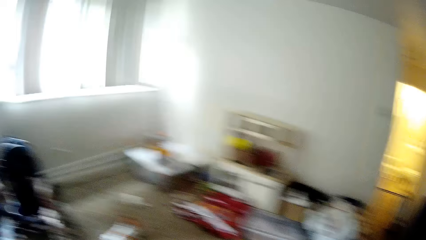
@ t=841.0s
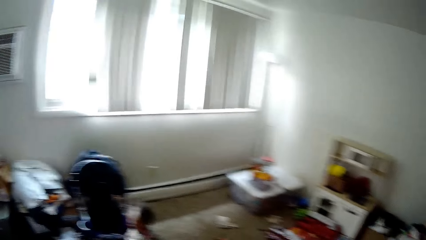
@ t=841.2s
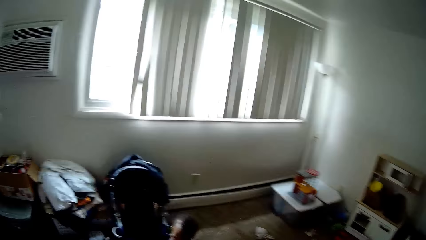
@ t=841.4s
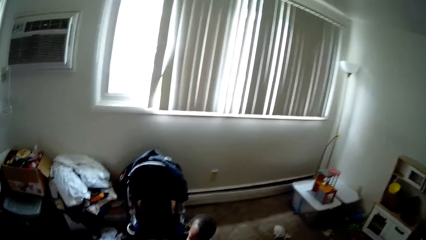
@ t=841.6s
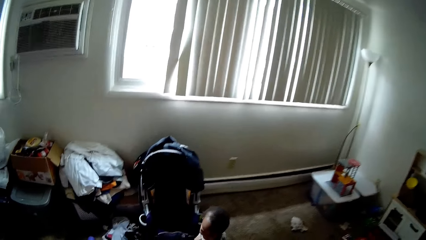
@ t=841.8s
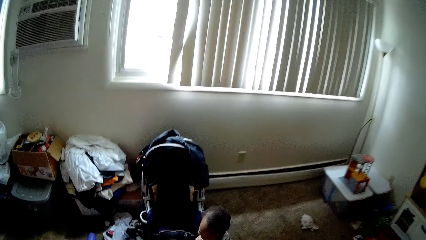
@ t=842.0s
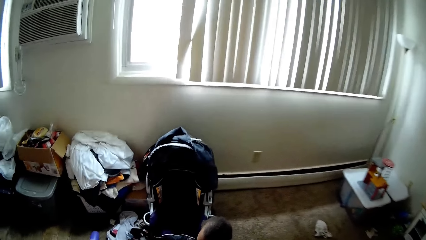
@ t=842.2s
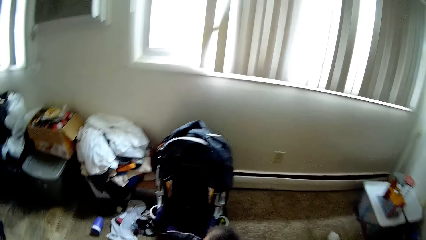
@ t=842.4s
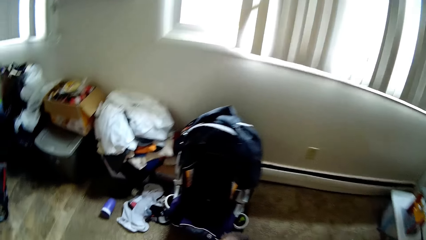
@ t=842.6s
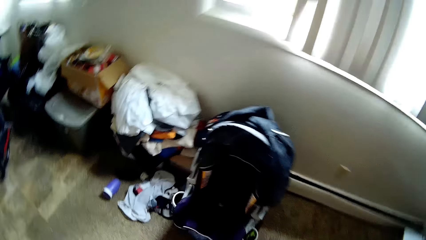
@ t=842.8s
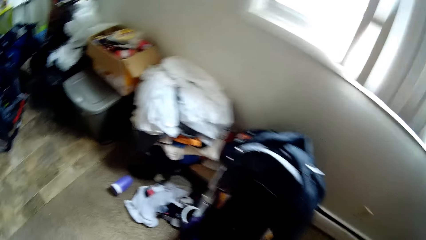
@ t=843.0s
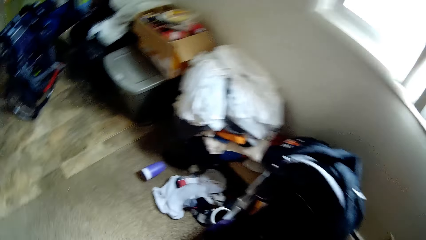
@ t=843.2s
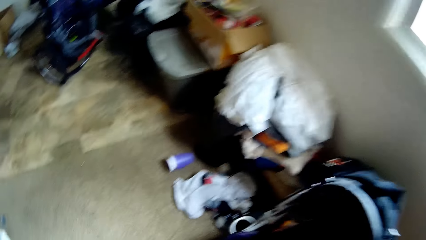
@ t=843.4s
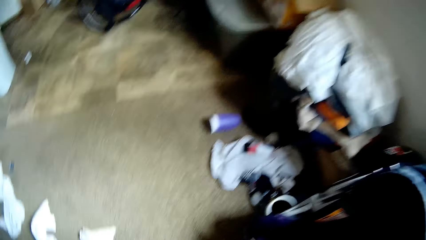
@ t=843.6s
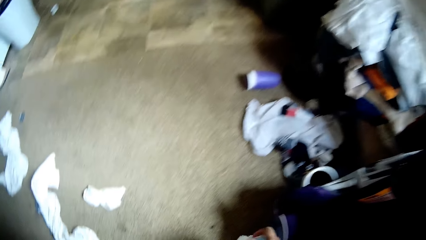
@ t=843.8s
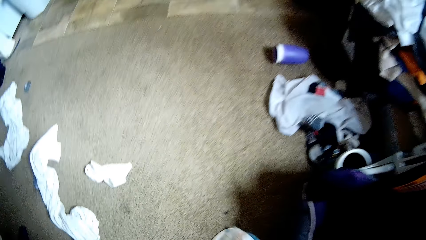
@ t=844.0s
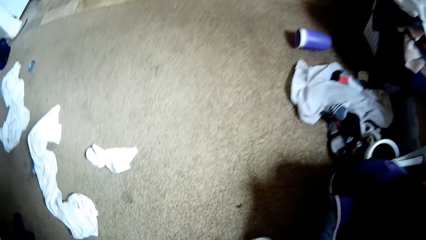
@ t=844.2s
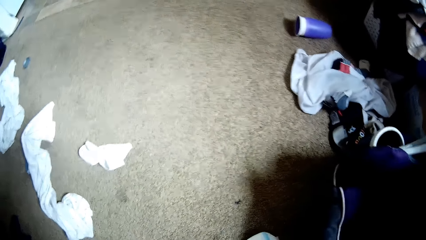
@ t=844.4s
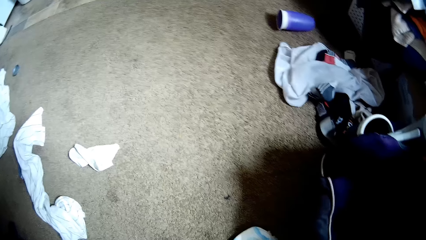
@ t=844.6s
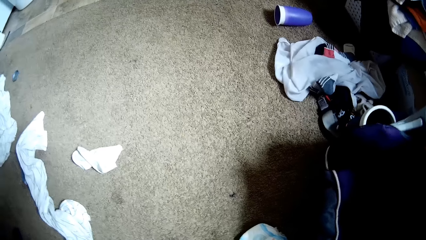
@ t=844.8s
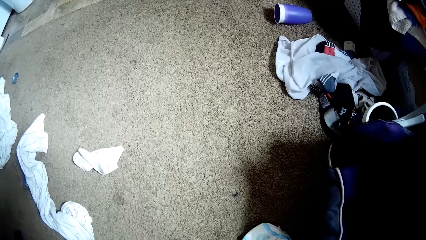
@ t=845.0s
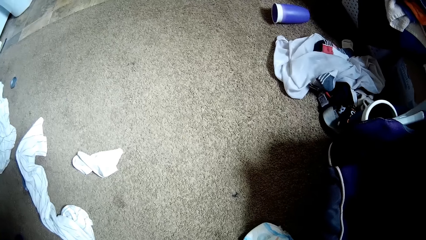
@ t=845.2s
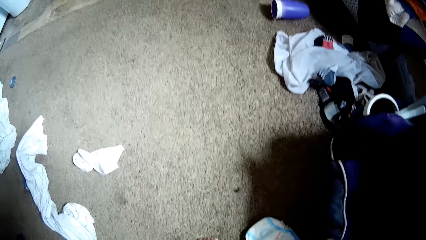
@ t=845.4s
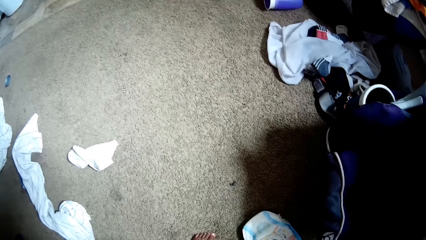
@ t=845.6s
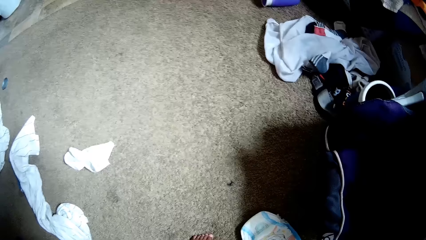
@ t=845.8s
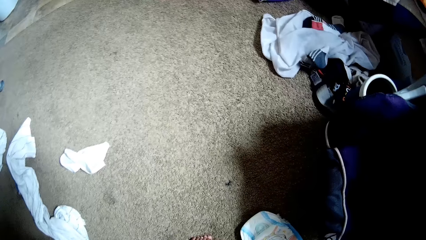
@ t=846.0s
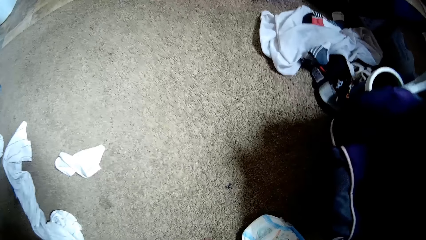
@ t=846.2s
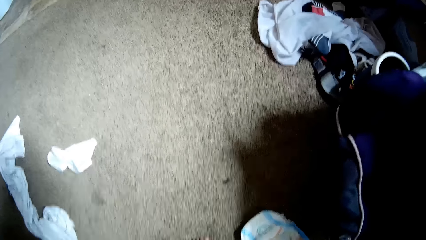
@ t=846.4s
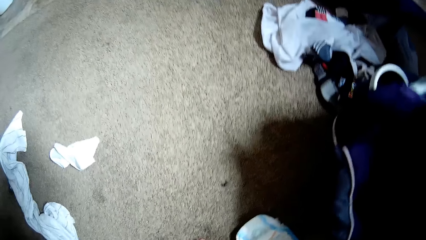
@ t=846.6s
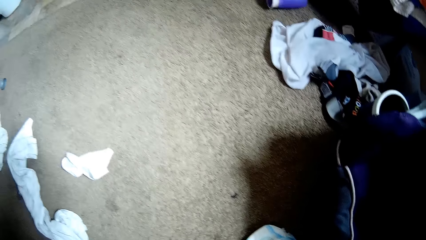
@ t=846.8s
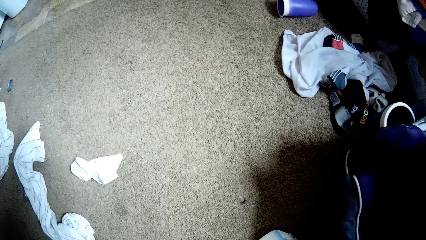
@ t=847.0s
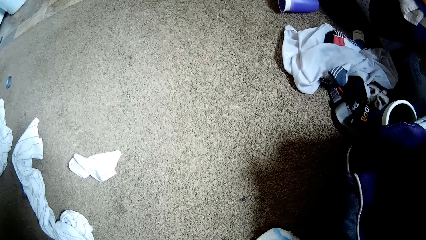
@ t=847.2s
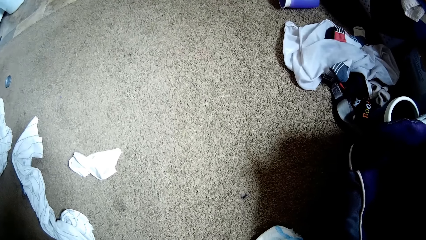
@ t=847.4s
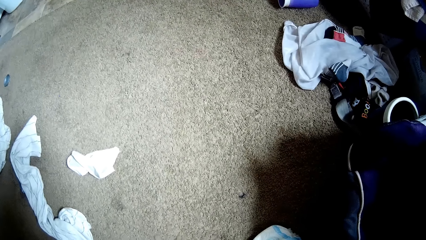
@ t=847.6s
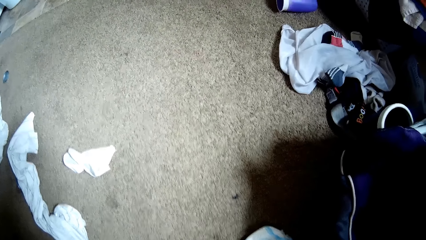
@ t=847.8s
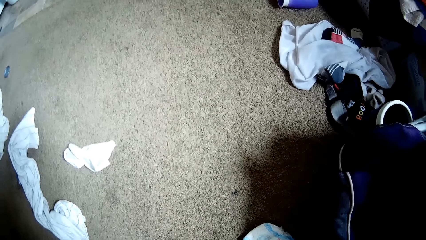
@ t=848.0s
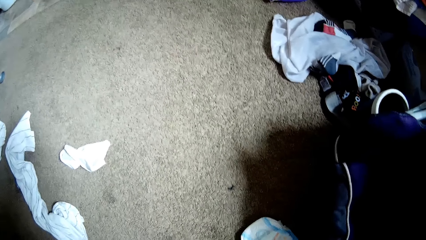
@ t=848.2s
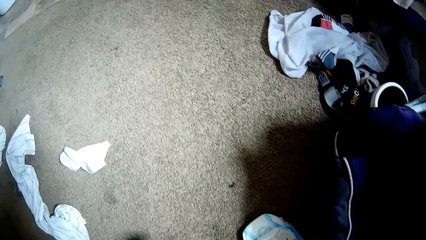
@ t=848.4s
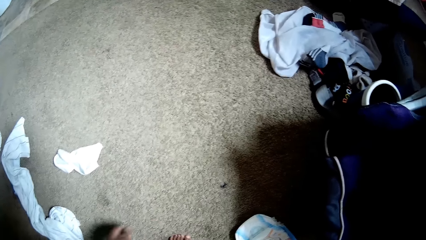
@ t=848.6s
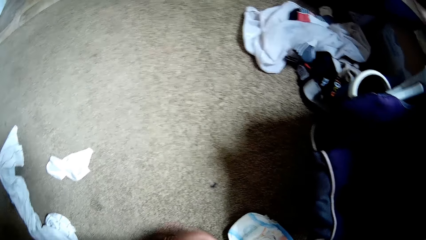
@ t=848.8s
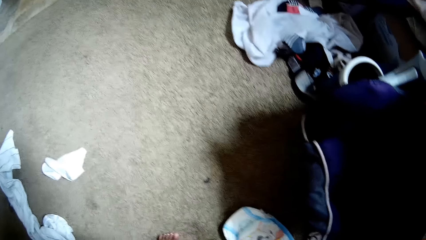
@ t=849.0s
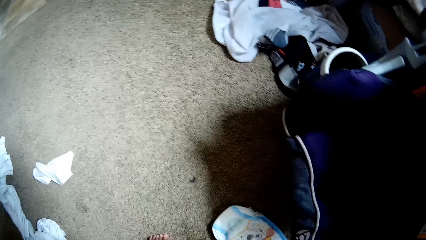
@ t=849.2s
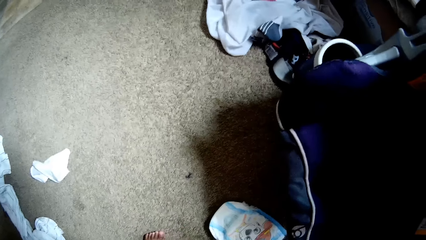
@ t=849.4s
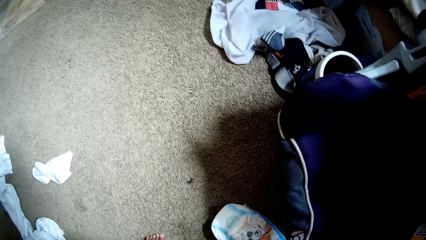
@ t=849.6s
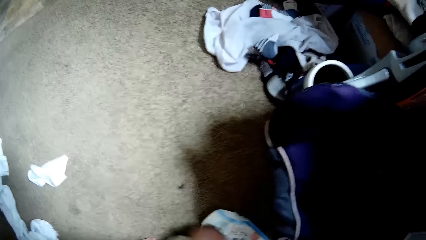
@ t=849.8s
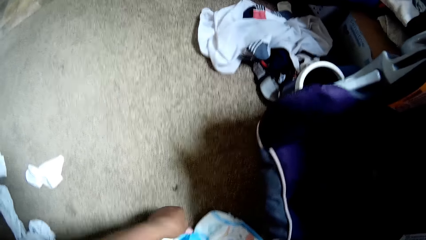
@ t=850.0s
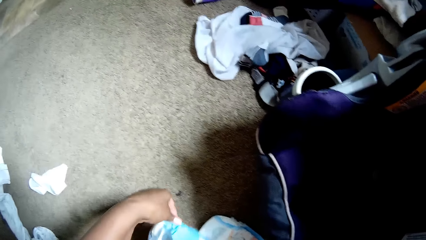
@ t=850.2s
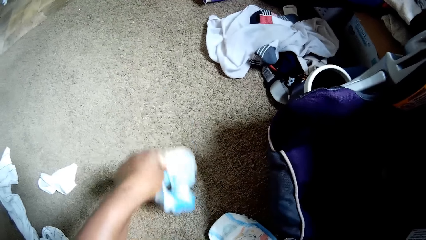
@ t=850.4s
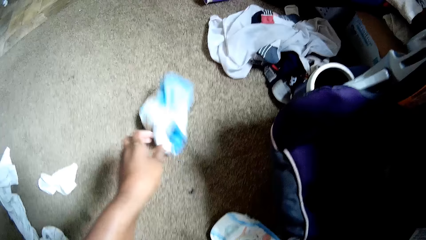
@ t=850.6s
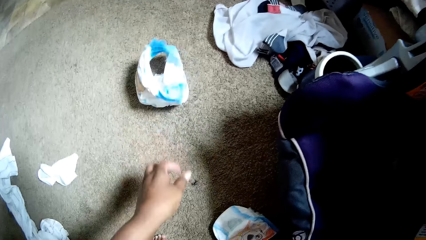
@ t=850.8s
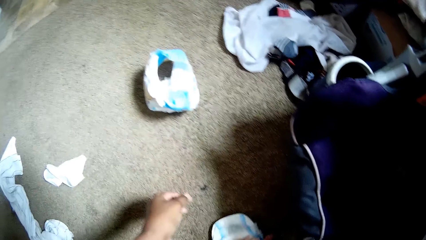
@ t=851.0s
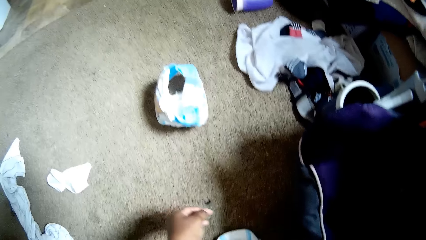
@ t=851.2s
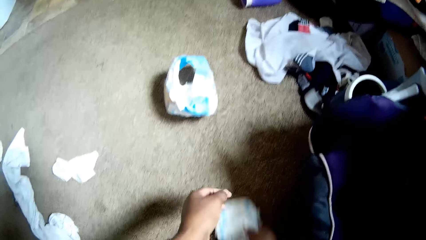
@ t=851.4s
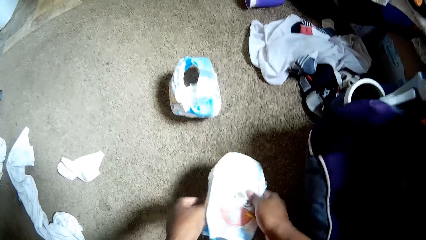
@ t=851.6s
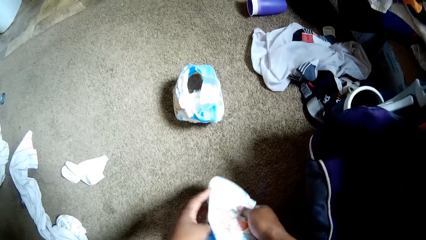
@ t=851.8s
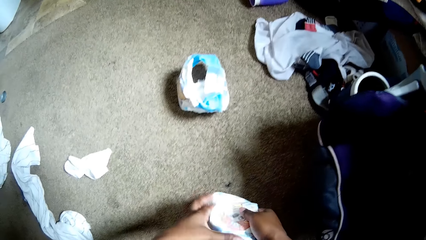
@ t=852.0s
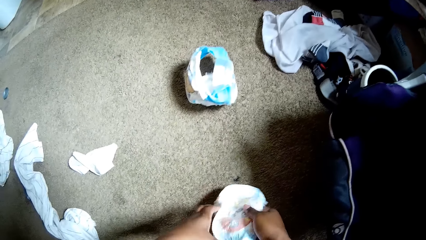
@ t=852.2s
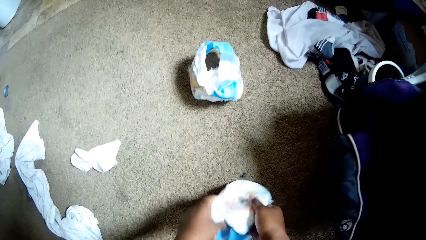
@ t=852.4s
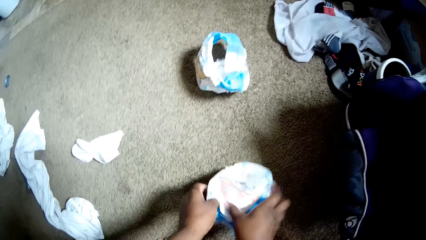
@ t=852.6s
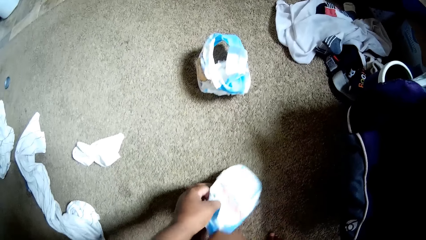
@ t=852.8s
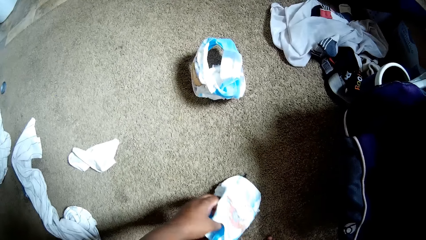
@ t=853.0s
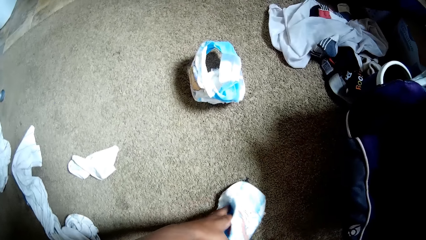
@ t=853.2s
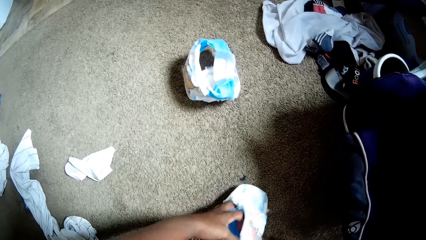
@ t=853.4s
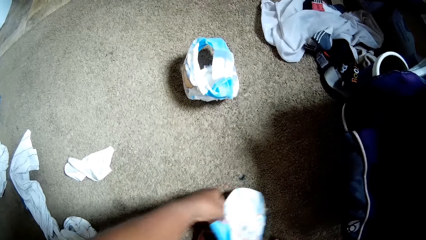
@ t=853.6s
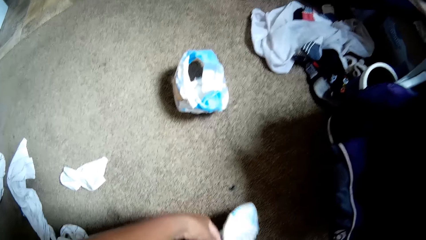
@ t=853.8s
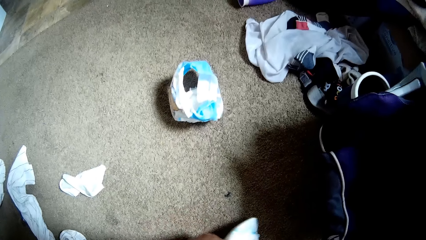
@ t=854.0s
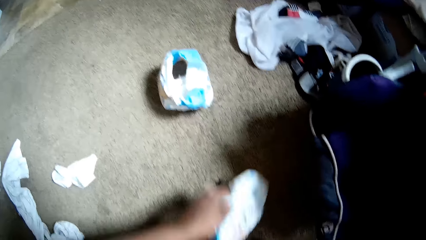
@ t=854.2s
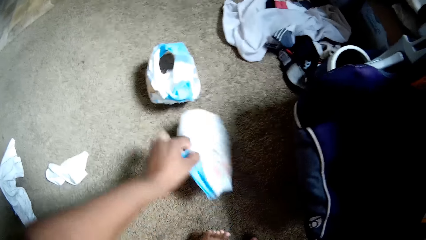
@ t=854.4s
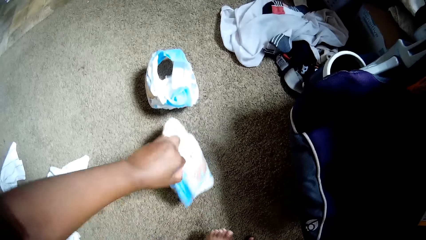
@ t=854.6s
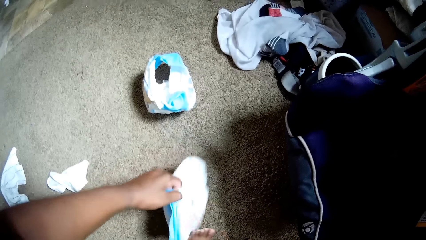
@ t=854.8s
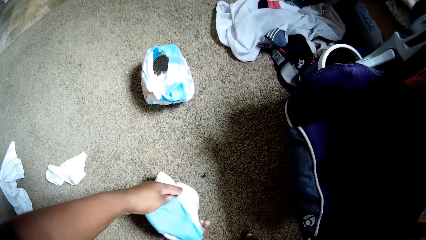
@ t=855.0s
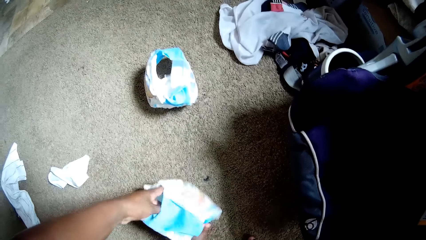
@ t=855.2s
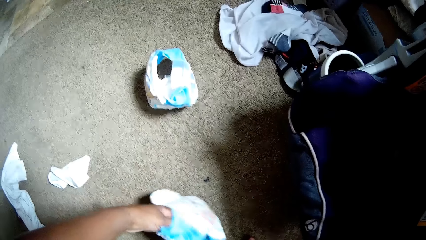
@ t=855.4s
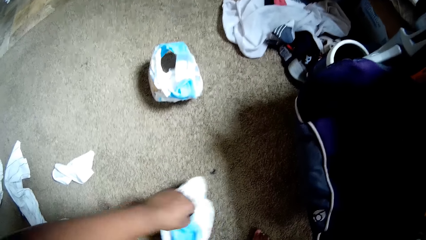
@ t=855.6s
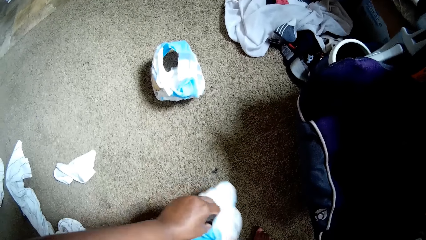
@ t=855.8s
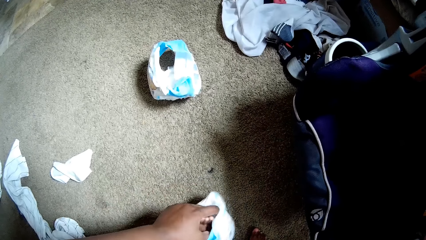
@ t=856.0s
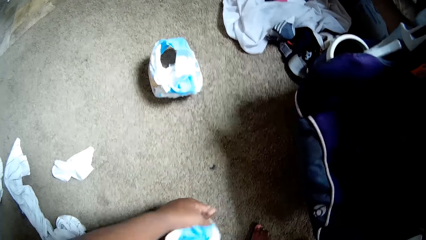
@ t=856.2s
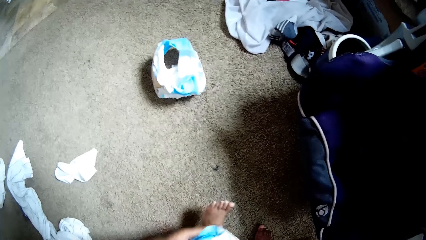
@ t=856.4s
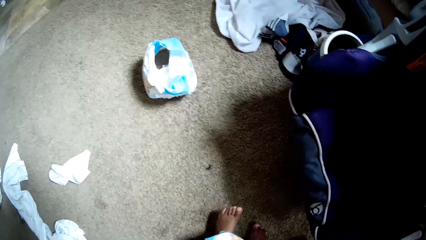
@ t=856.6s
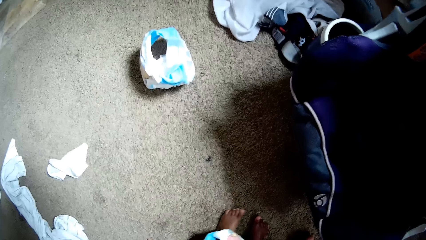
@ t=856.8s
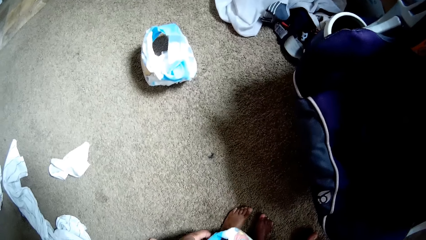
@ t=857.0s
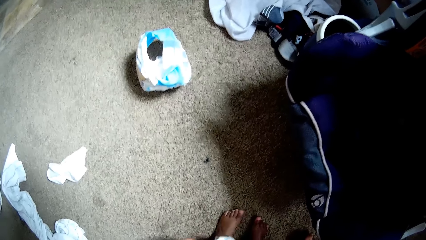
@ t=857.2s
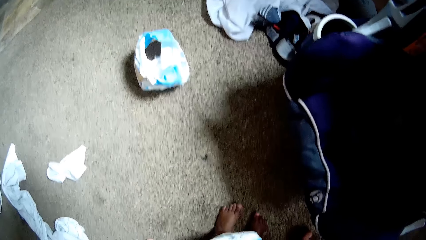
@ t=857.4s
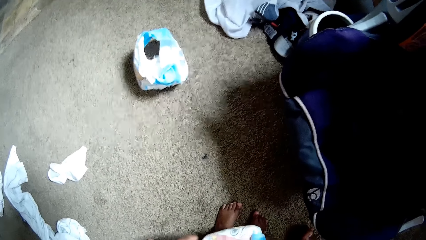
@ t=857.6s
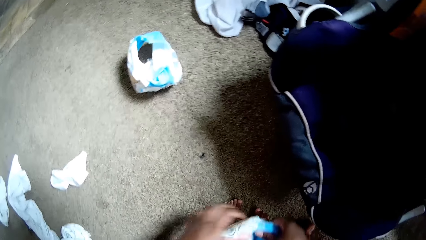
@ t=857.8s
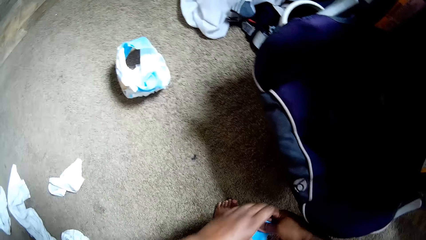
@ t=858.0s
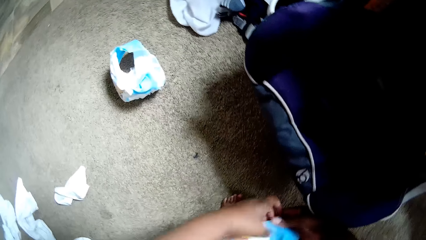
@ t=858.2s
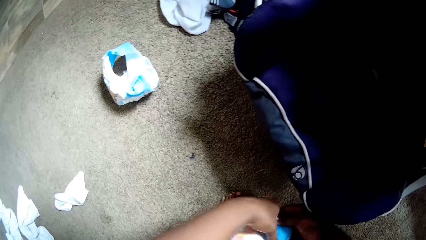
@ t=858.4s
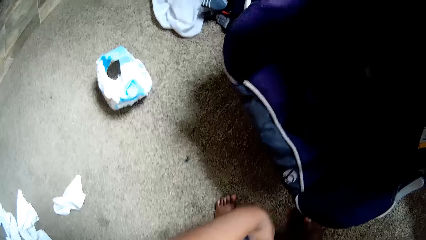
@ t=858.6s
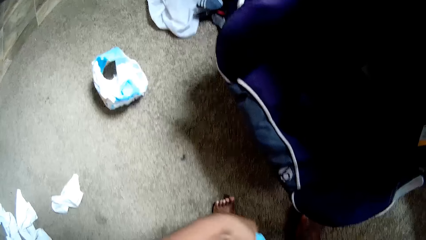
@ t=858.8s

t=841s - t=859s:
The camera wearer turns around the room. She talks with a baby. She holds a diaper with her left hand. She removes the baby's diaper. She throws the diaper on the floor with her left hand. She picks up the diaper on the floor with her right hand. She adjusts the diaper with both hands. She dresses the baby with the diaper.
